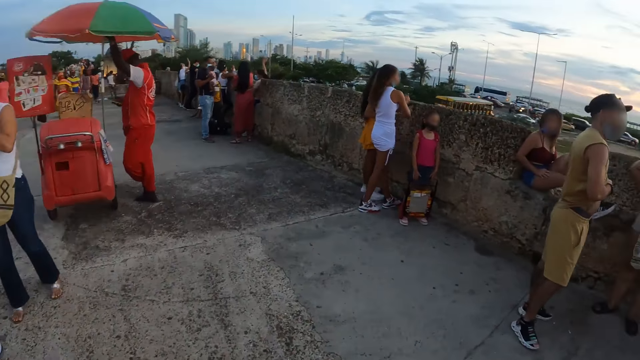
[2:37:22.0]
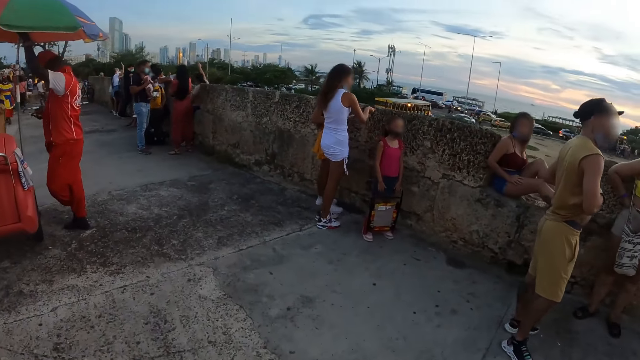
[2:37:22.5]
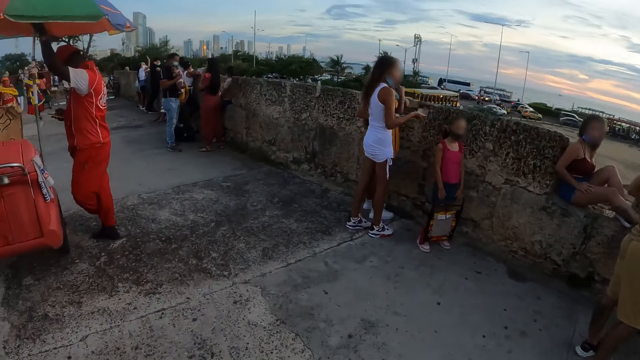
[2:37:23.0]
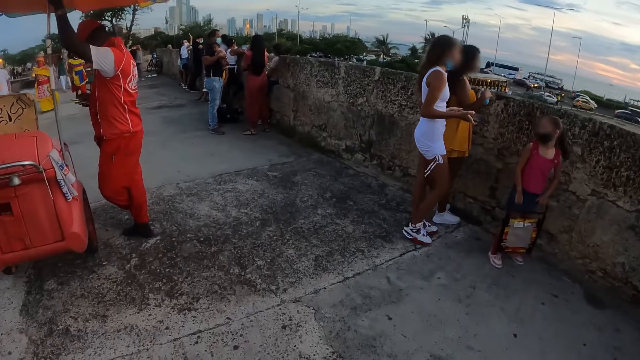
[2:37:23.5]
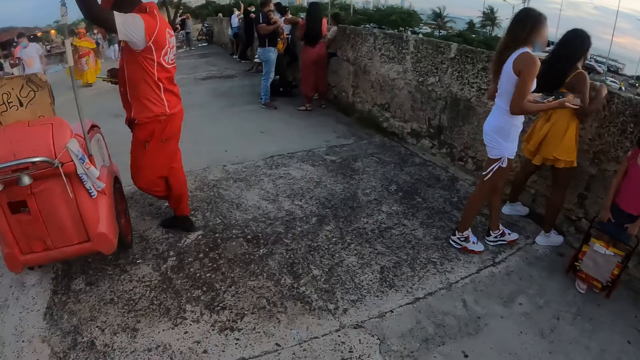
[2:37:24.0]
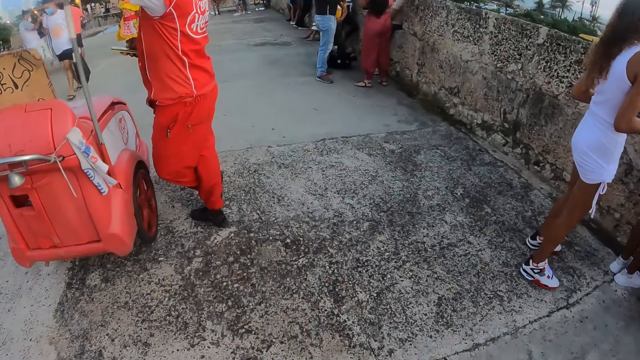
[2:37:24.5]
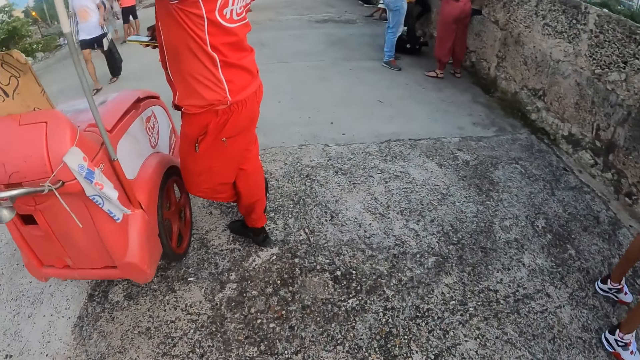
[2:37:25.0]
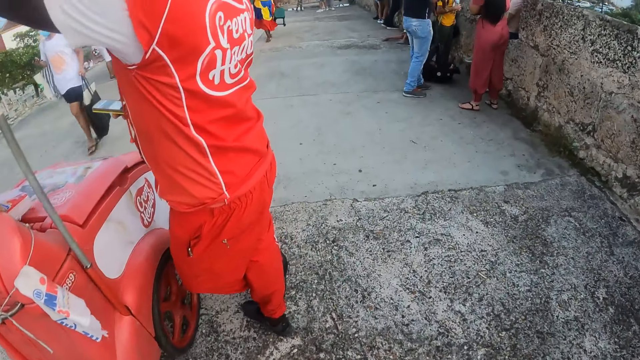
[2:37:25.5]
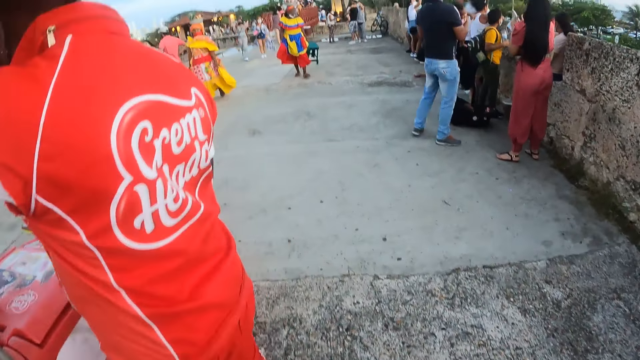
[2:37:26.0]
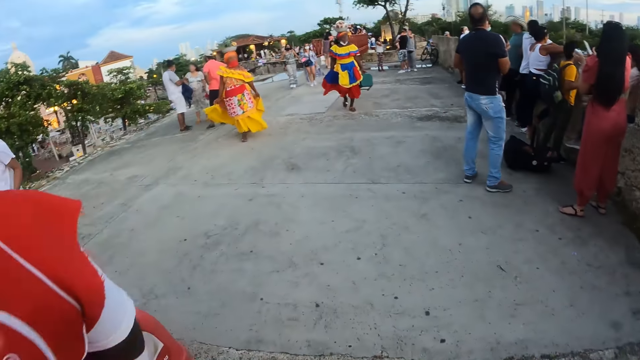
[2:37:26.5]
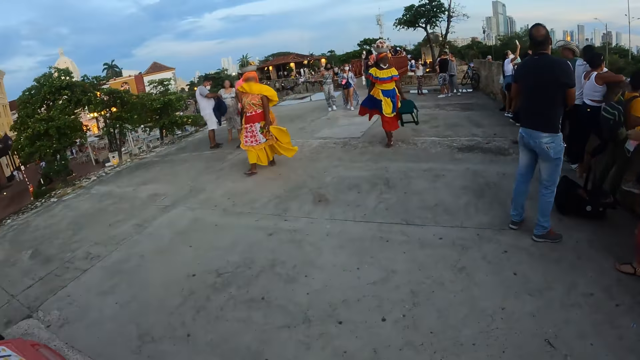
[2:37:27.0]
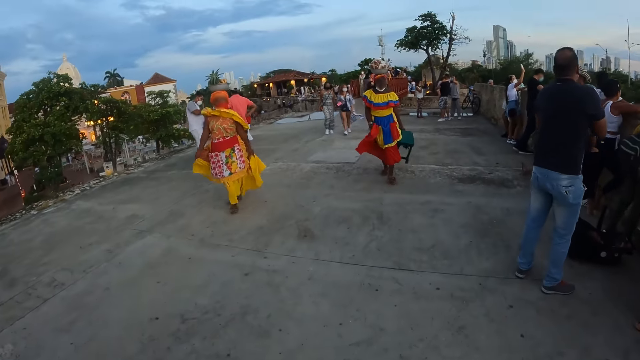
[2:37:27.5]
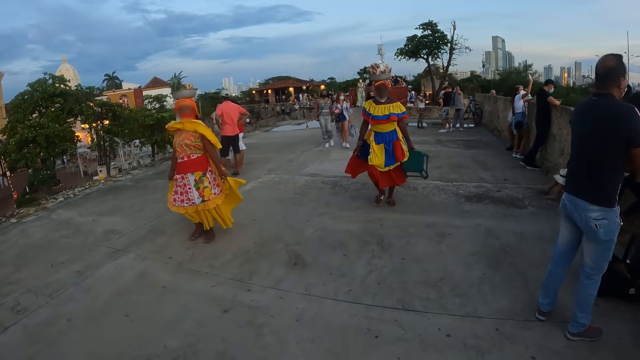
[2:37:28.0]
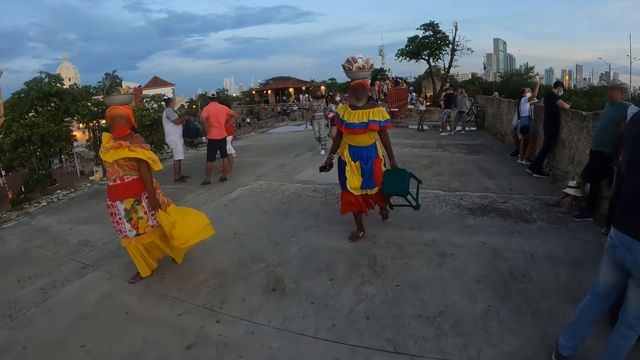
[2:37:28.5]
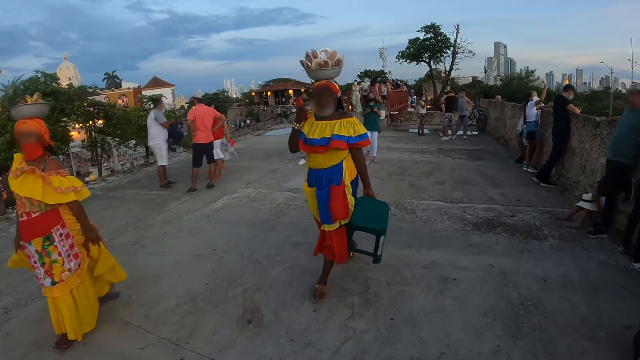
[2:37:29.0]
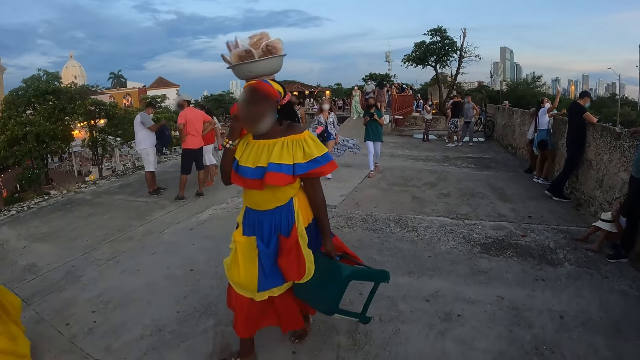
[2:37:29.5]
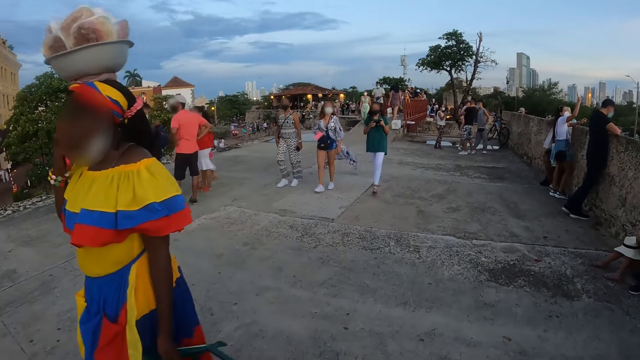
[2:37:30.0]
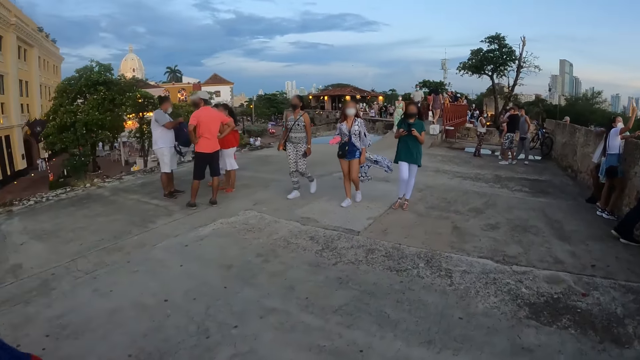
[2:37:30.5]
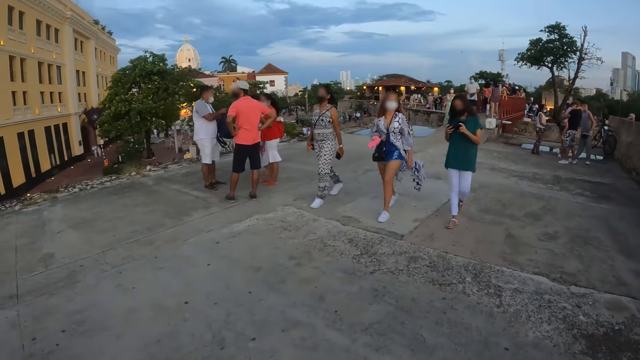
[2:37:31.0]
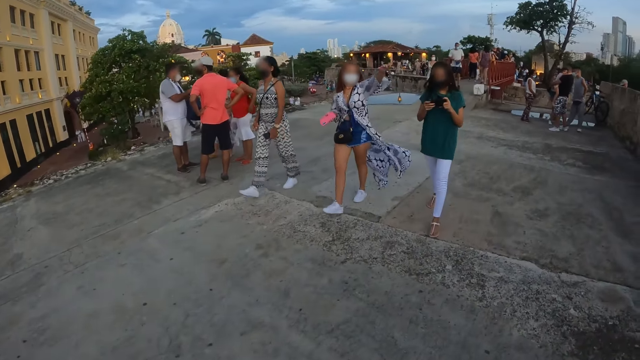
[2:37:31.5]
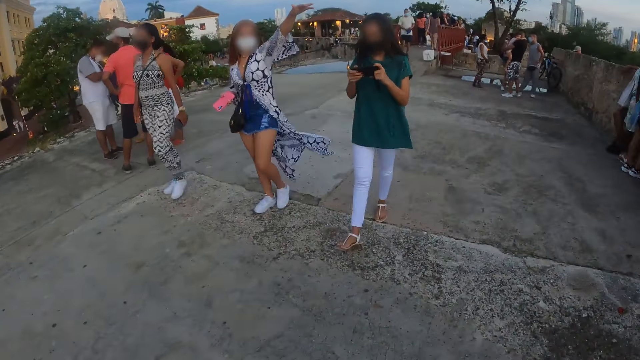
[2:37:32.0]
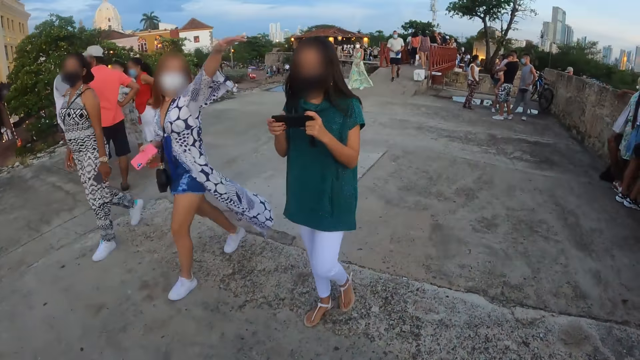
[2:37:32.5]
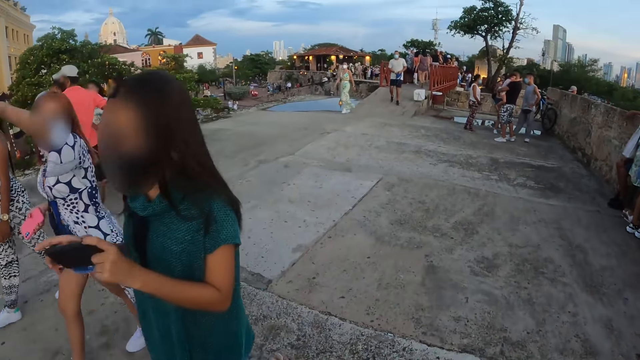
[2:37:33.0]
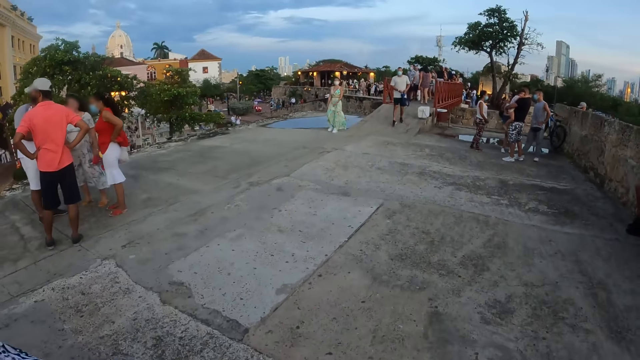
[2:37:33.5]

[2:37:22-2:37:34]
The camera wearer looks round. They walk round.

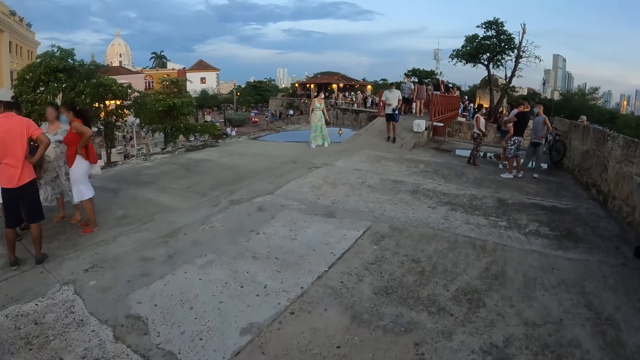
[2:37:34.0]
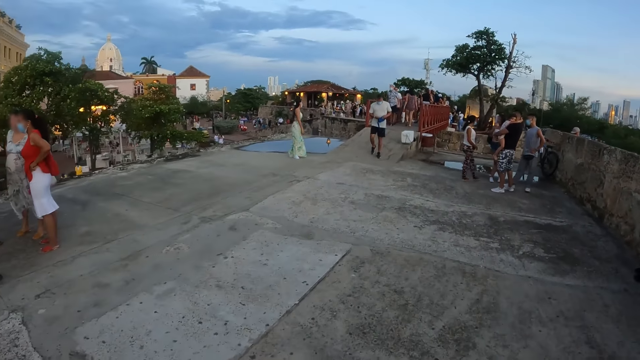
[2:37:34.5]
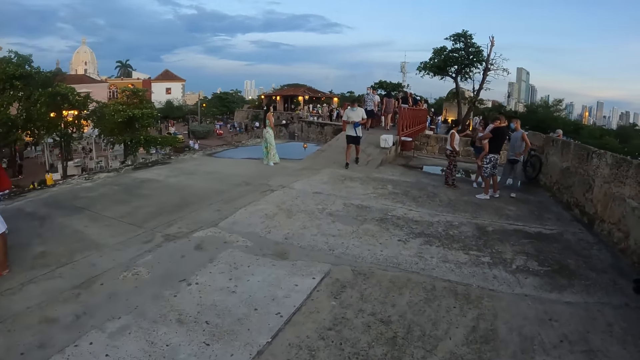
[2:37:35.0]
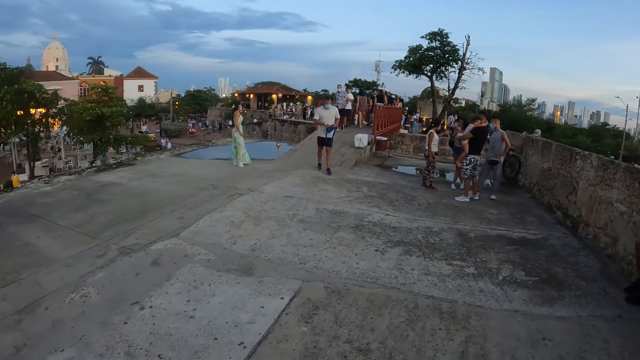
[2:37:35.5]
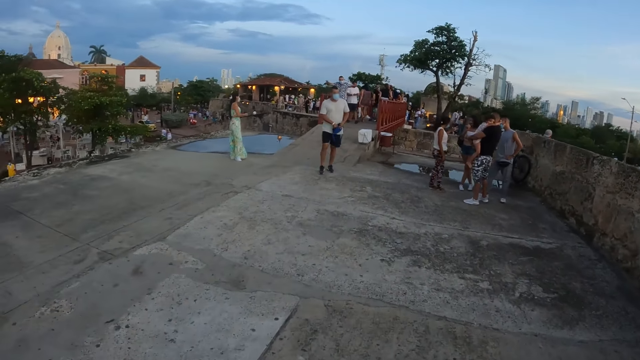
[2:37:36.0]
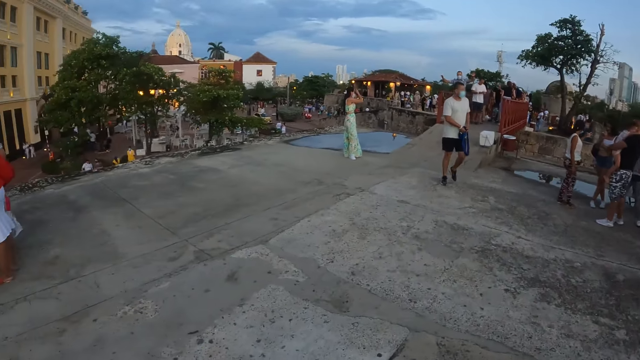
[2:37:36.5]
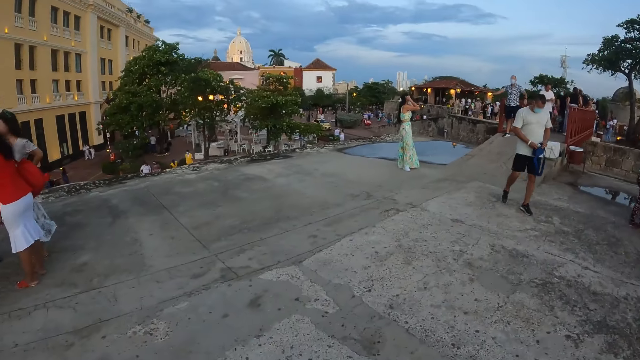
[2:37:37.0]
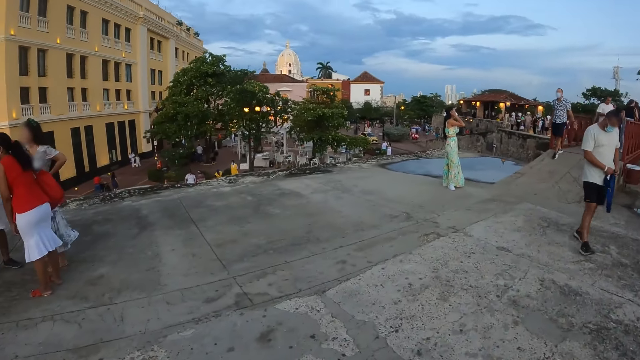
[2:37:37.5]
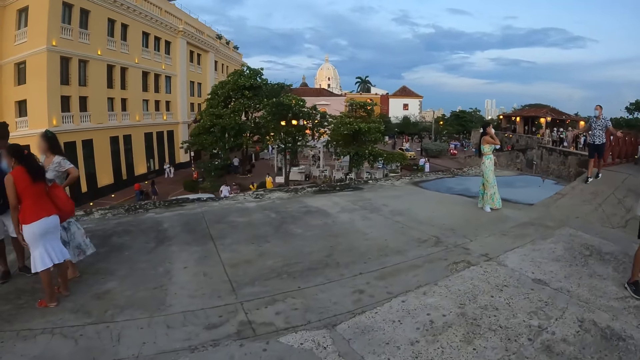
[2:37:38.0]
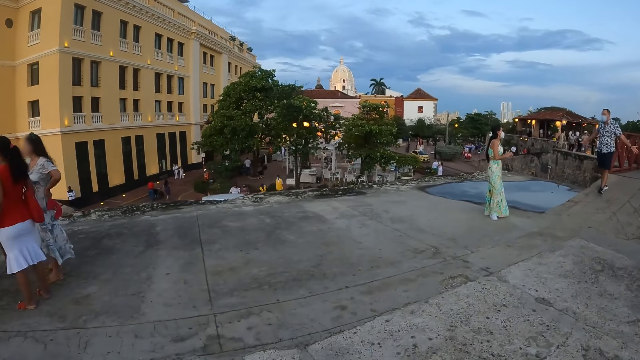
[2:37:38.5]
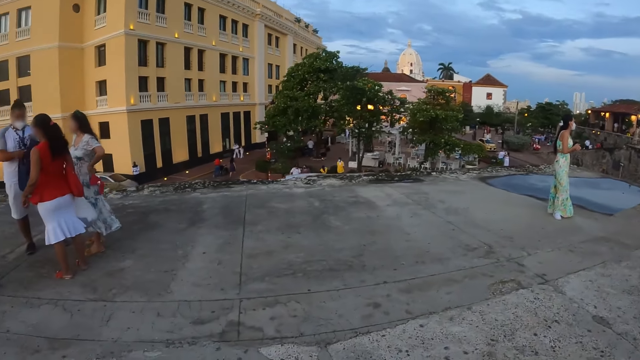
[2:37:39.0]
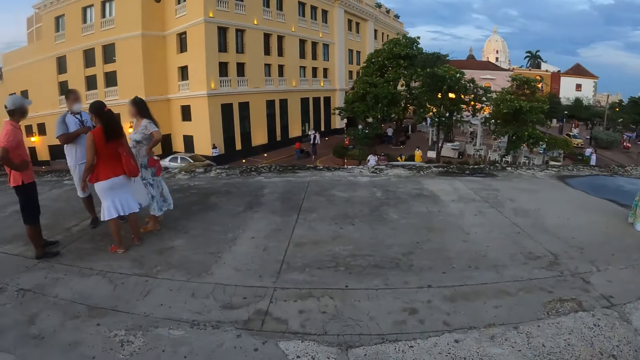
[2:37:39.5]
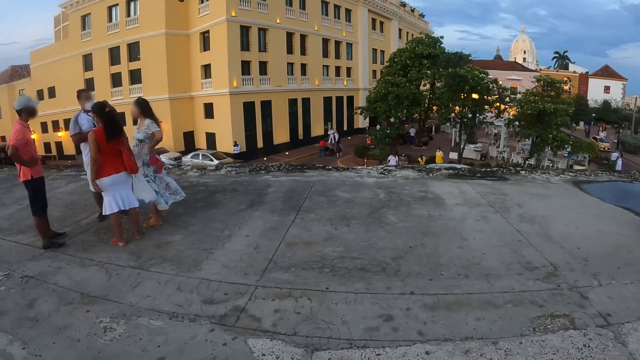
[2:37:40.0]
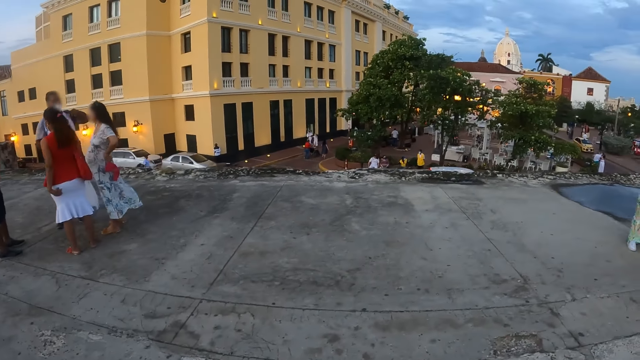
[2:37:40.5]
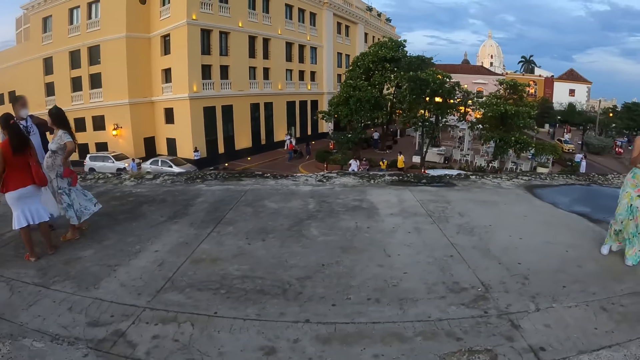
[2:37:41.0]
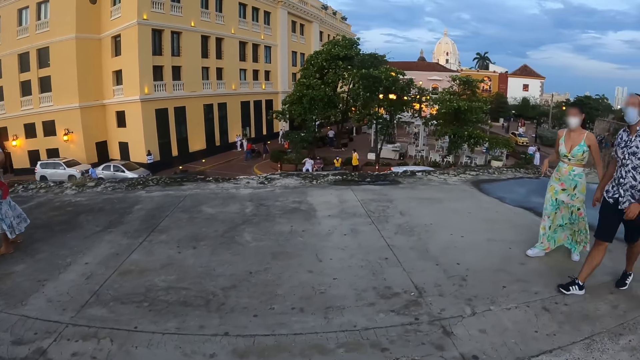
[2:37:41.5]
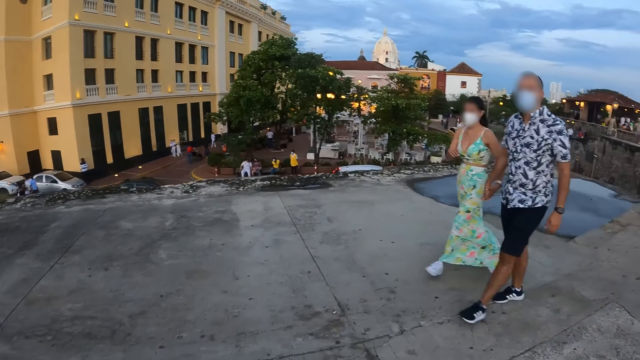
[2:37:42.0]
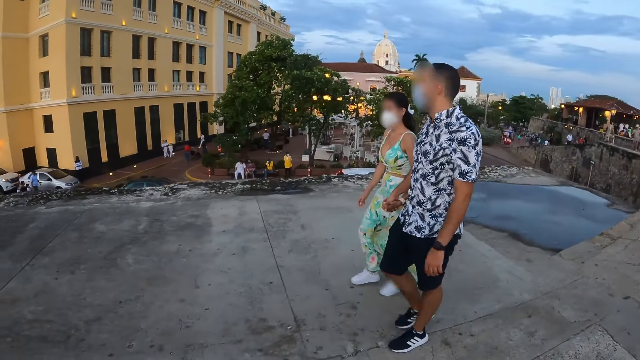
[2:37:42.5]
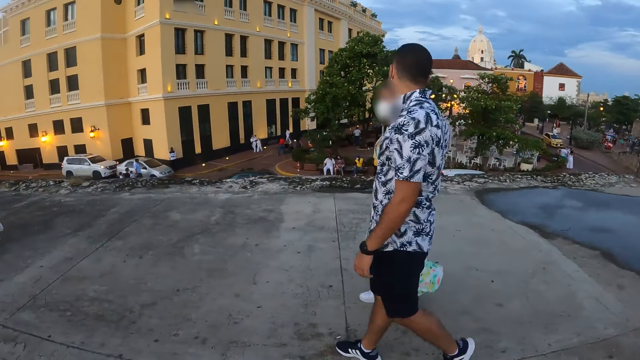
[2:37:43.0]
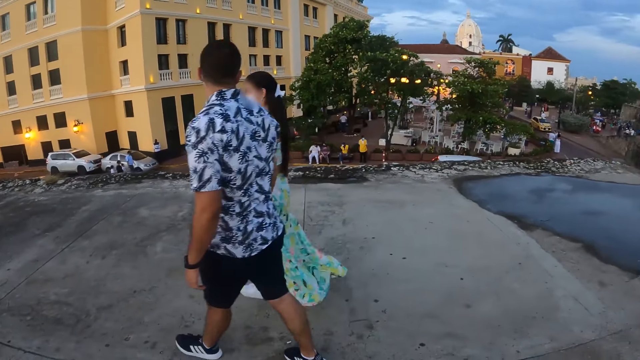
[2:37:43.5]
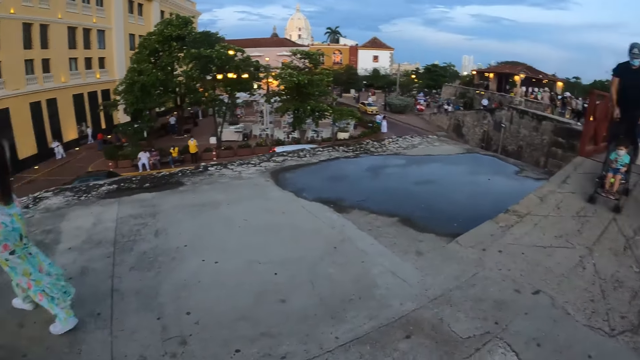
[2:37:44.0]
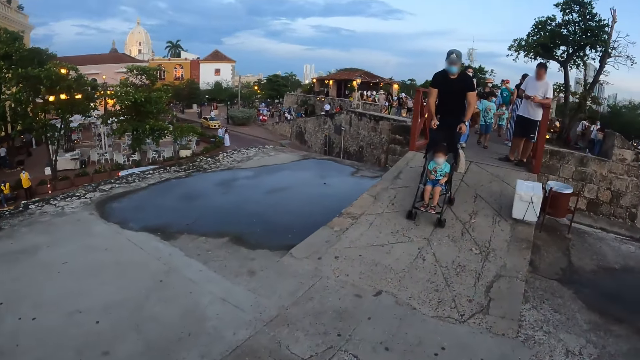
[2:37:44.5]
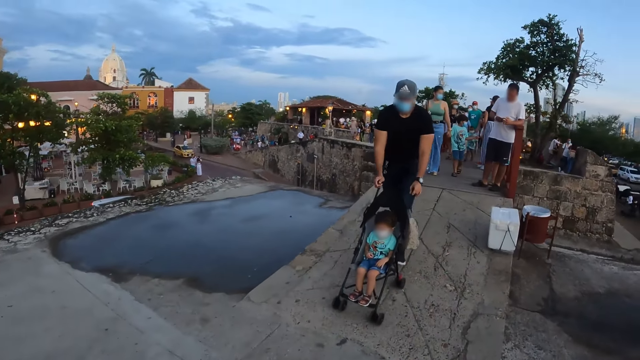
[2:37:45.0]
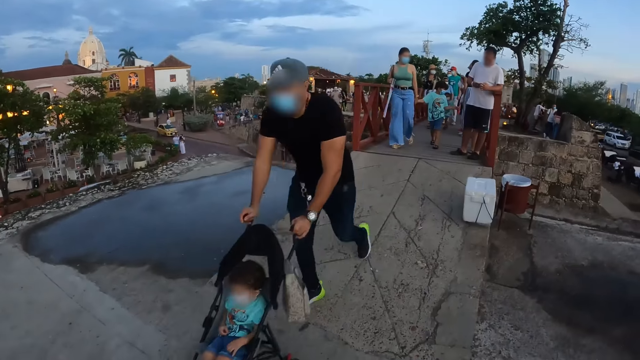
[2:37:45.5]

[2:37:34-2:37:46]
The camera wearer looks at the building.
